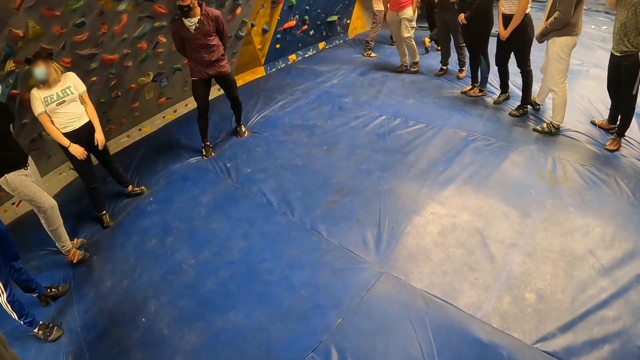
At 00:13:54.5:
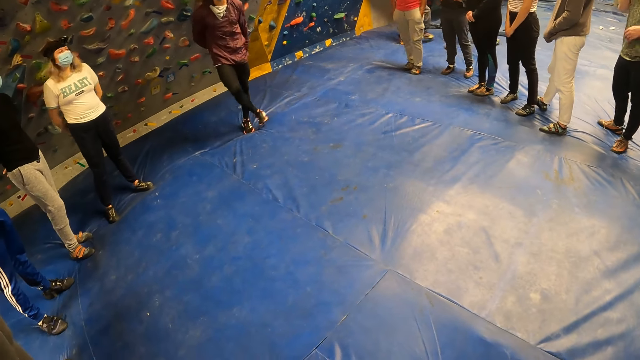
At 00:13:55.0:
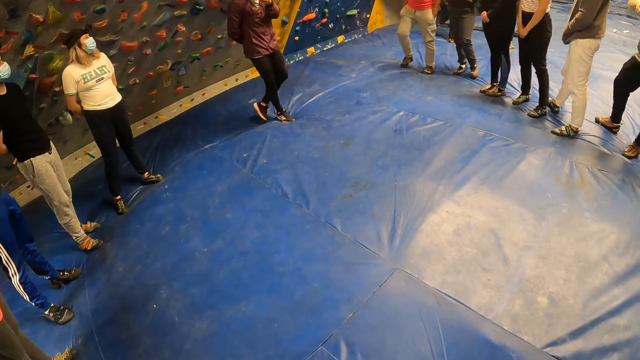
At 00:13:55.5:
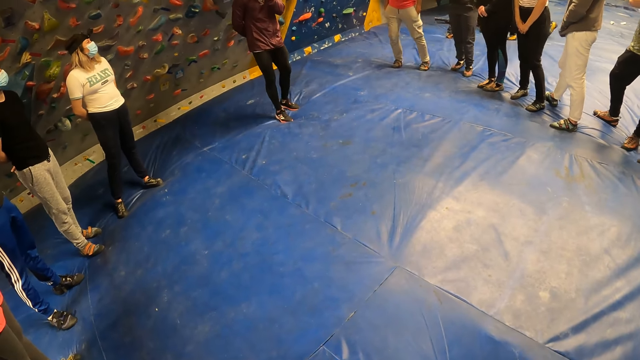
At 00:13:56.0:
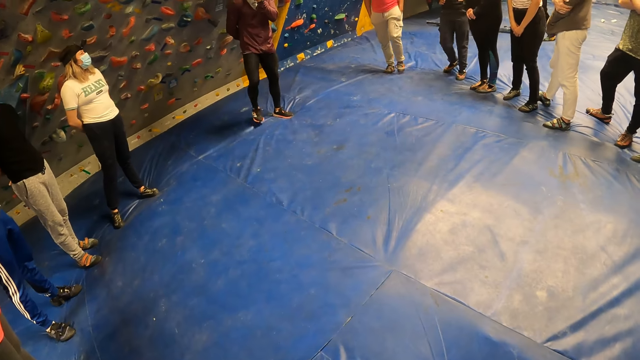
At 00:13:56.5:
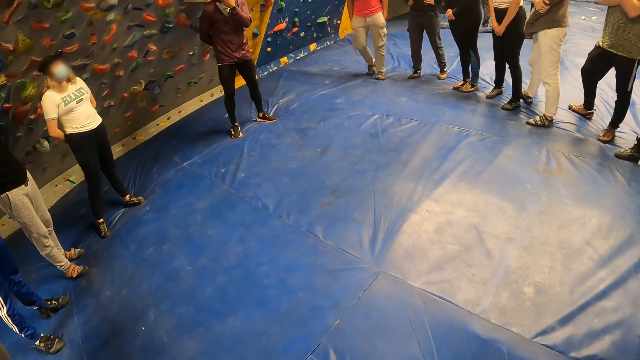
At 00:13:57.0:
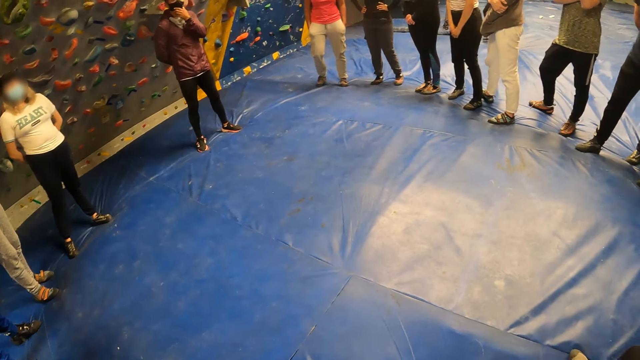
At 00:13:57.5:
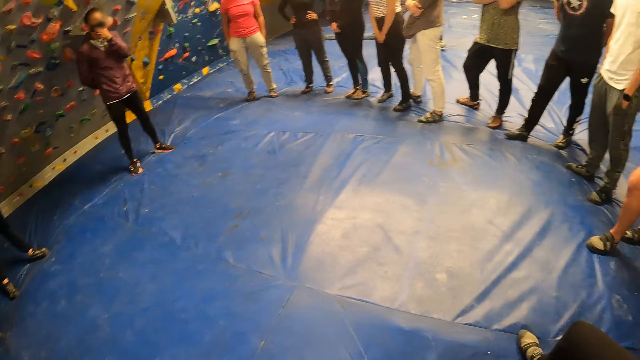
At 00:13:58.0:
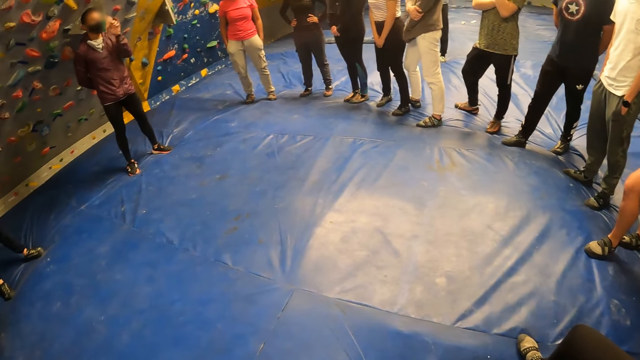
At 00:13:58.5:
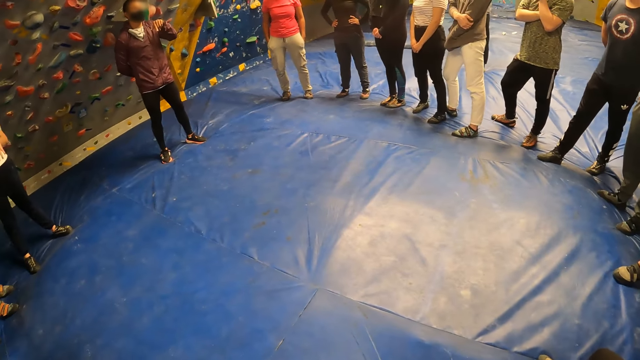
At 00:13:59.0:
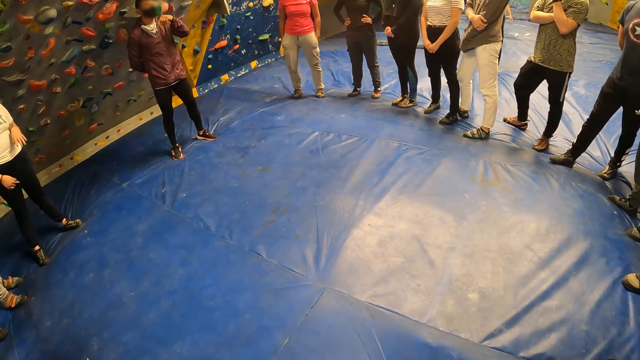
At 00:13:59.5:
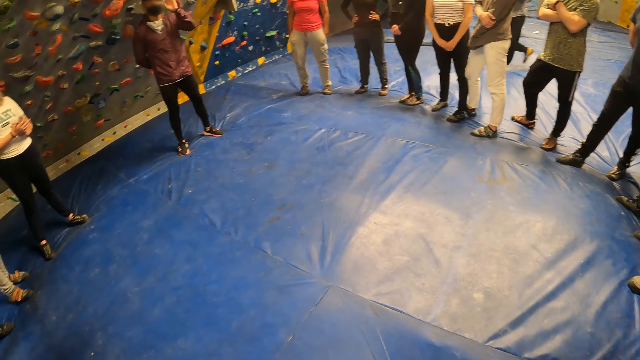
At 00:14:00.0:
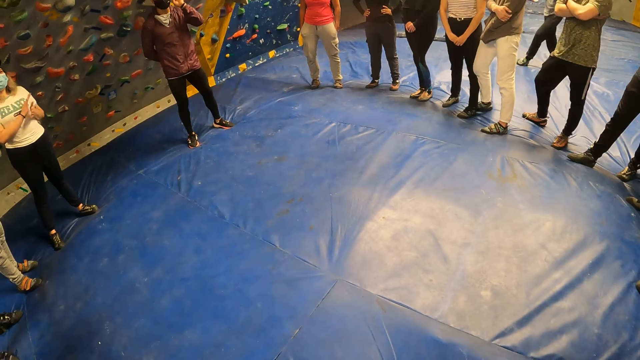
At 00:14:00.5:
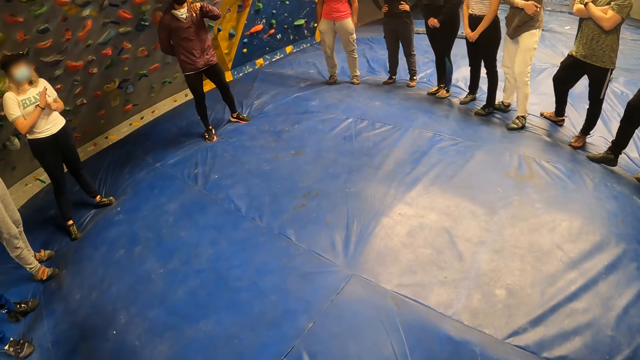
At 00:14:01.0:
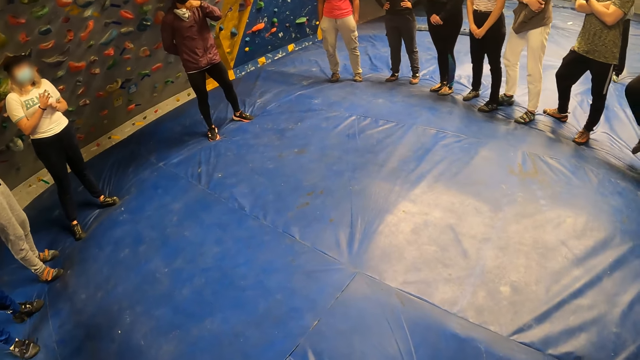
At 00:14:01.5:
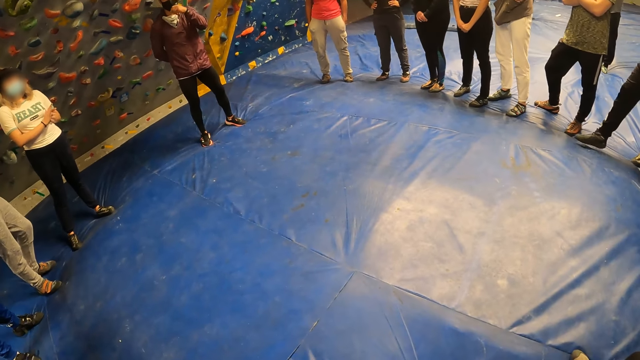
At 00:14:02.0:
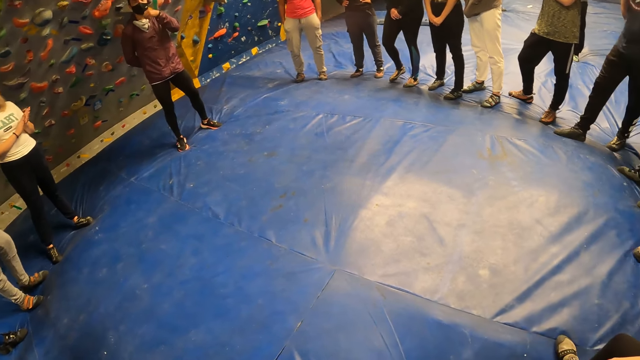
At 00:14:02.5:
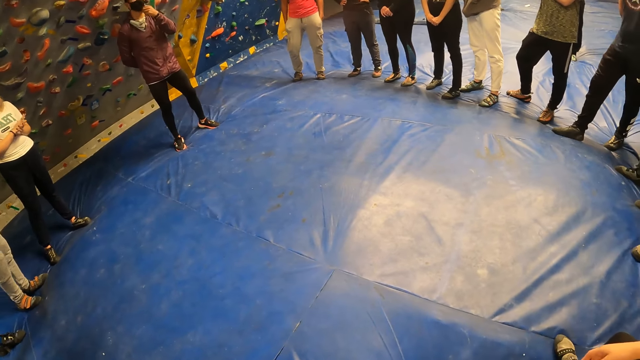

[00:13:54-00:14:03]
The instructor adjusts his nose mask with his left hand. The instructor gesticulates with his left hand.

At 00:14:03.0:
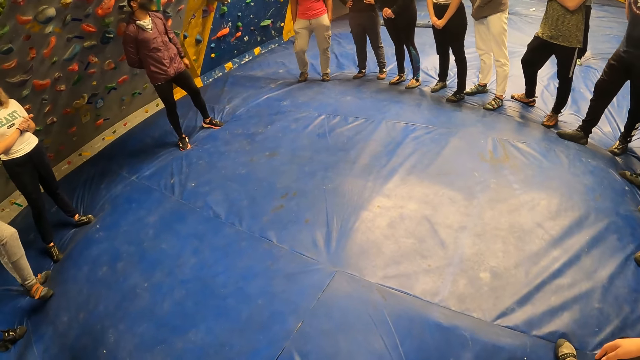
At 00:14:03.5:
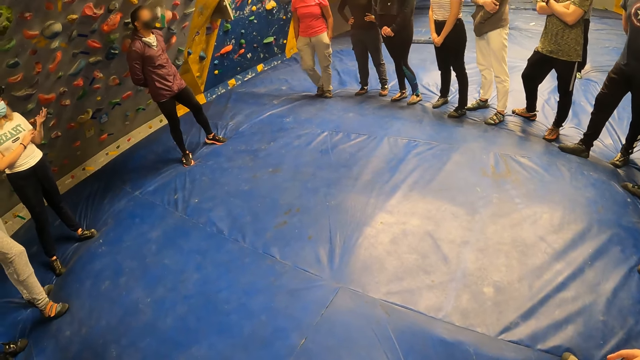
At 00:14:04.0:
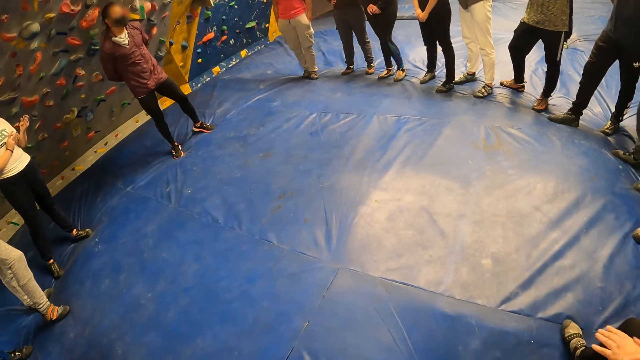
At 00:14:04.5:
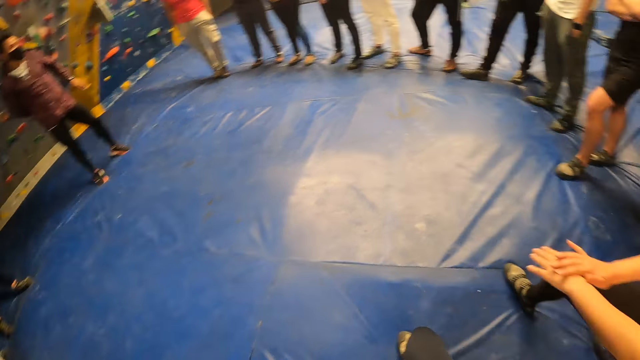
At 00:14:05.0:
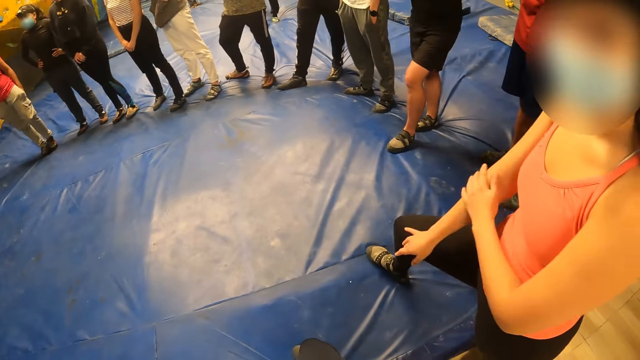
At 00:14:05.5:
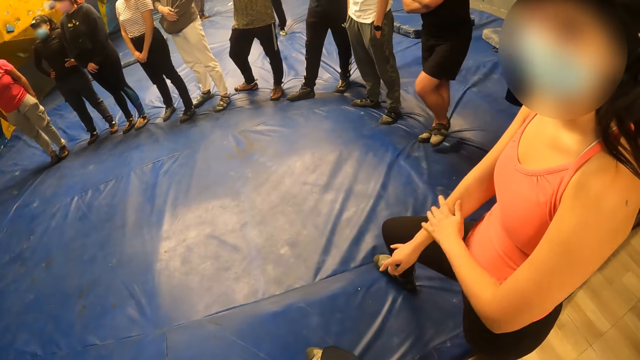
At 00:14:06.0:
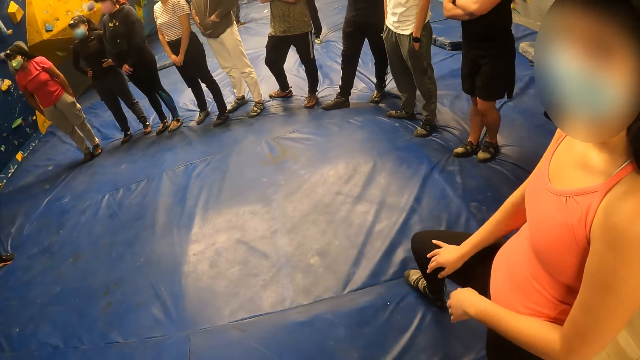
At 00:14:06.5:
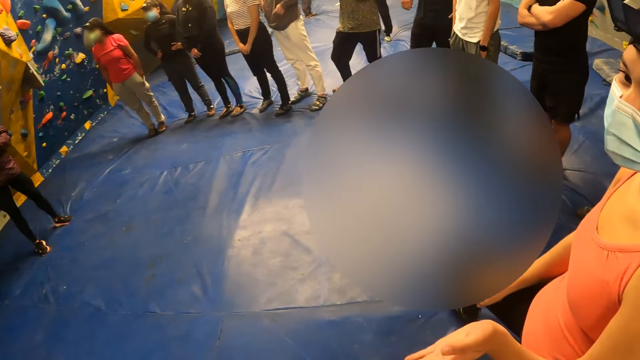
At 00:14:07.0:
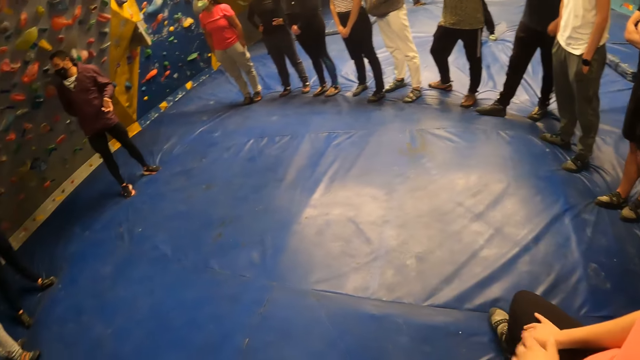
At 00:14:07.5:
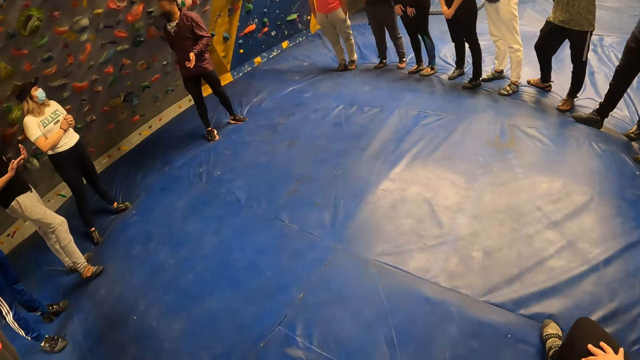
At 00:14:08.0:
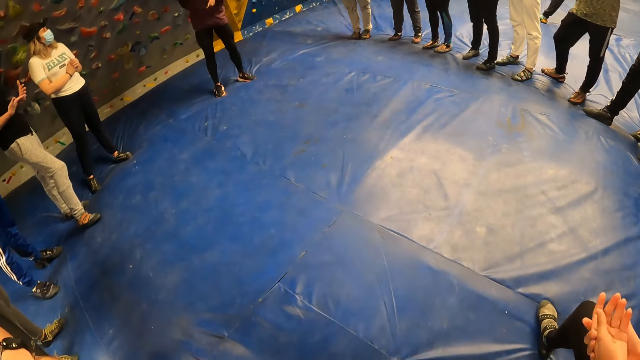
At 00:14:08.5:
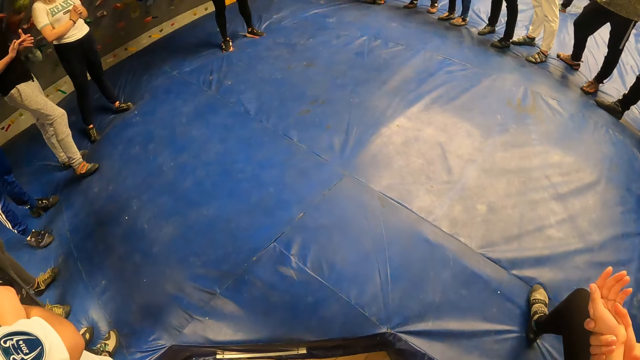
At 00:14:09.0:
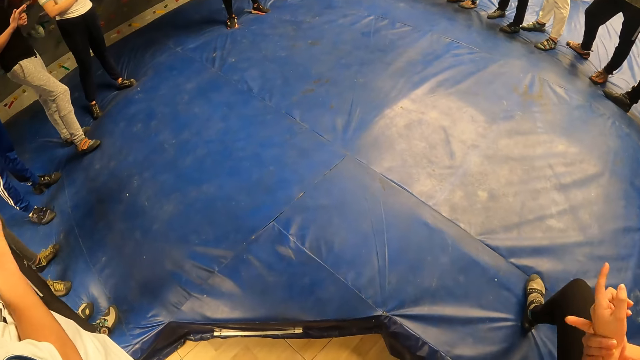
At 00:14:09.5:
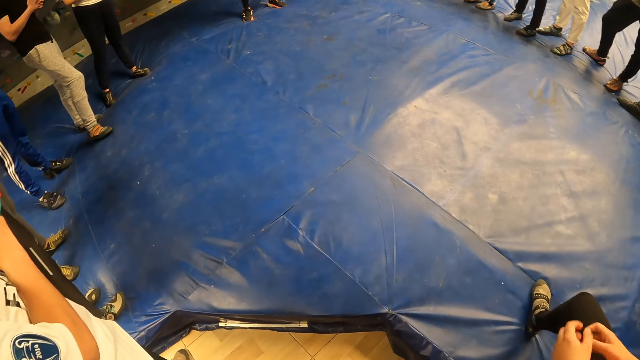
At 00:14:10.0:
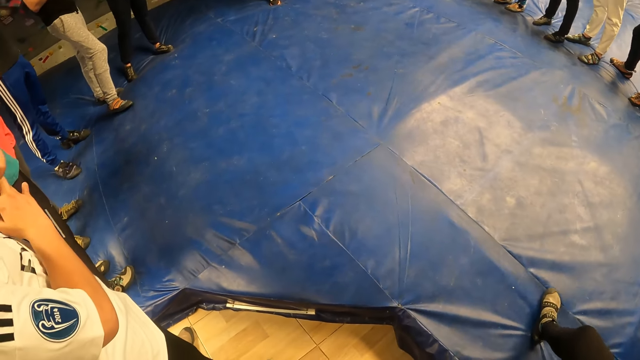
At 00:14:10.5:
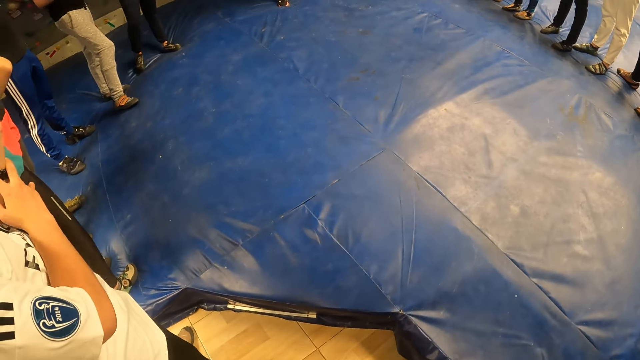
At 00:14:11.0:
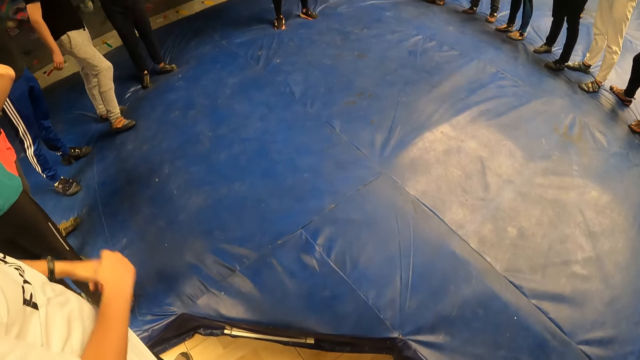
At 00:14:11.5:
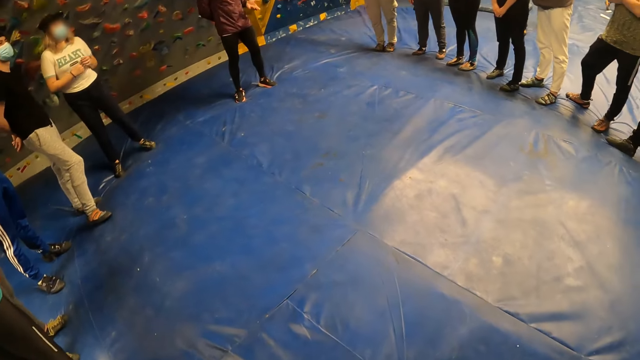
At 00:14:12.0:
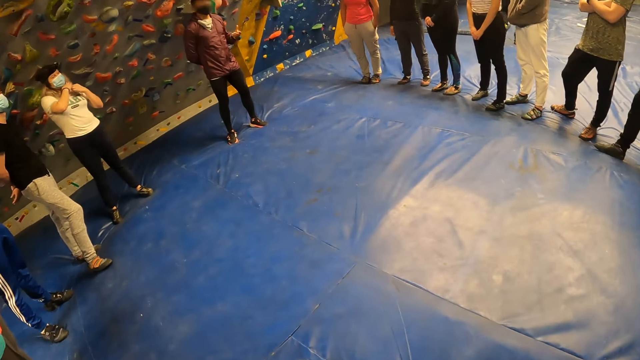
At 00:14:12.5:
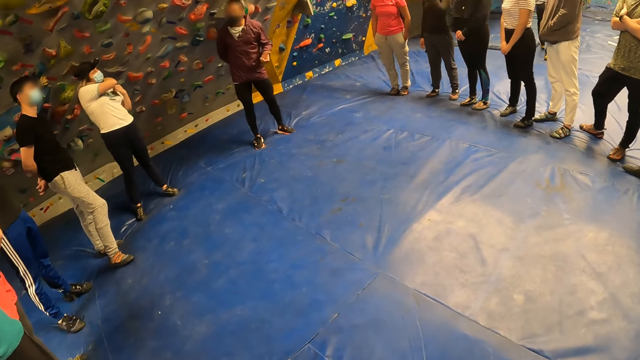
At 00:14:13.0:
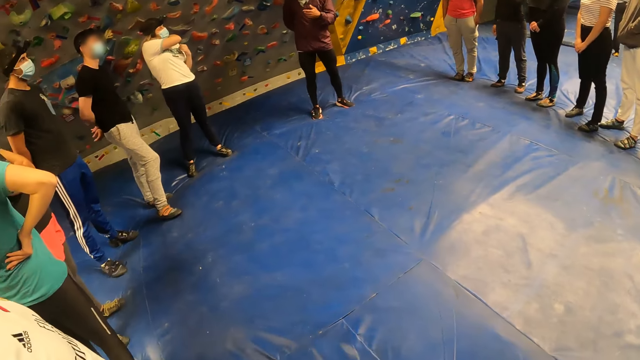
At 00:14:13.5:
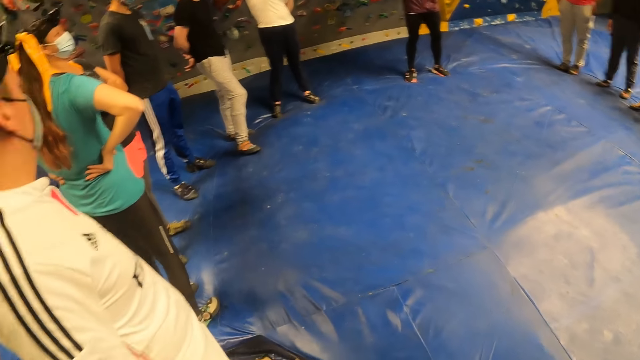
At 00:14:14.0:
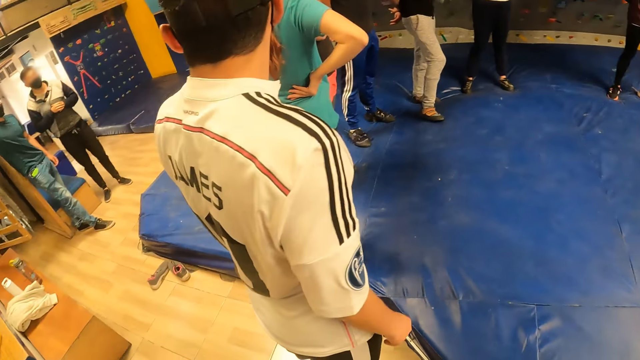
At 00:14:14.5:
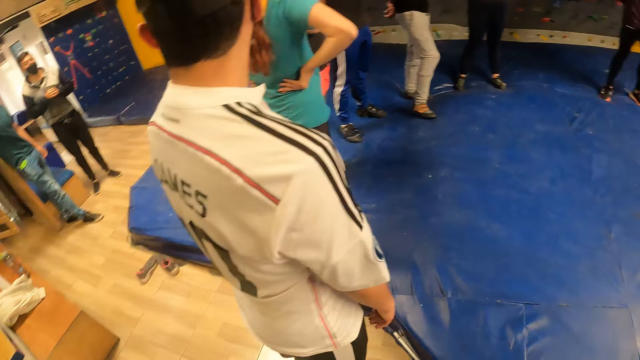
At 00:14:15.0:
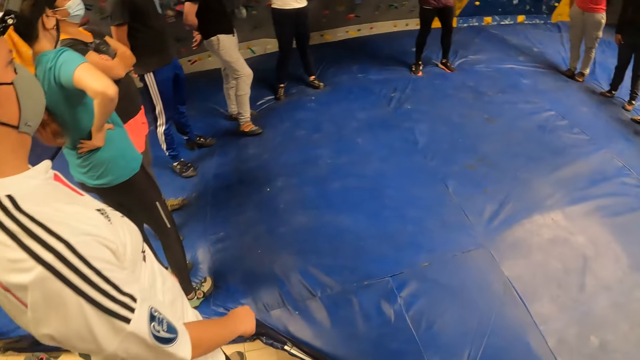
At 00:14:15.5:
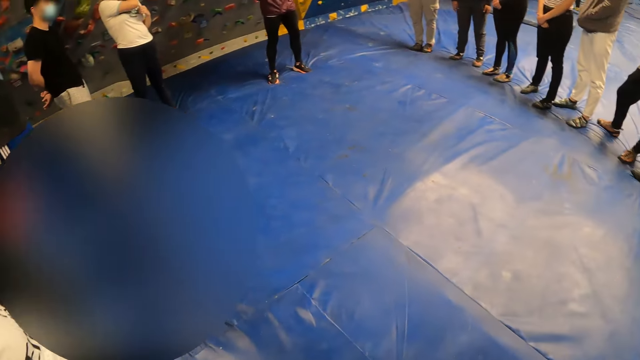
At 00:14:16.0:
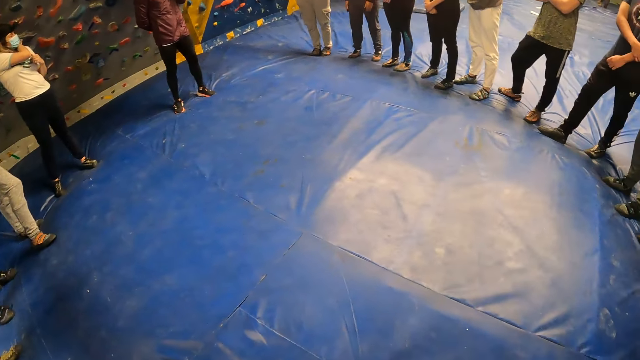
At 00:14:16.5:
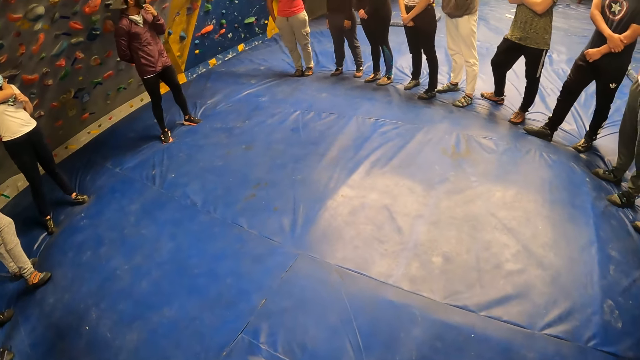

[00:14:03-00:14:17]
The instructor puts his left hand behind him. A woman interacts with the camera wearer. The camera wearer looks at a person. The woman gesticulates with her left hand. The camera wearer looks down. The instructor gesticulates with his left hand. The camera wearer stares around.
